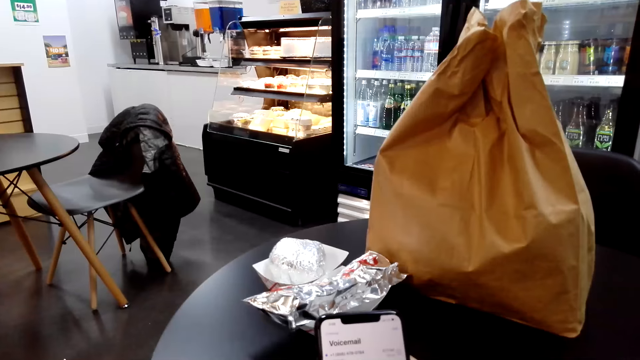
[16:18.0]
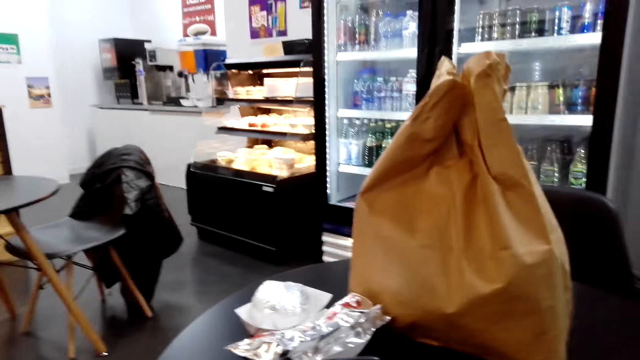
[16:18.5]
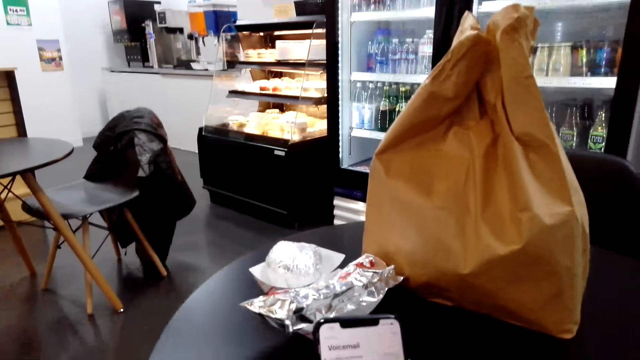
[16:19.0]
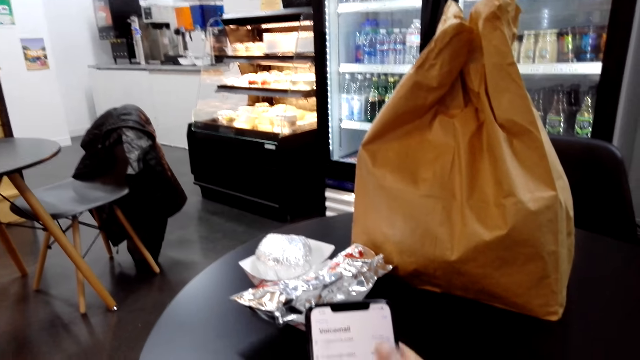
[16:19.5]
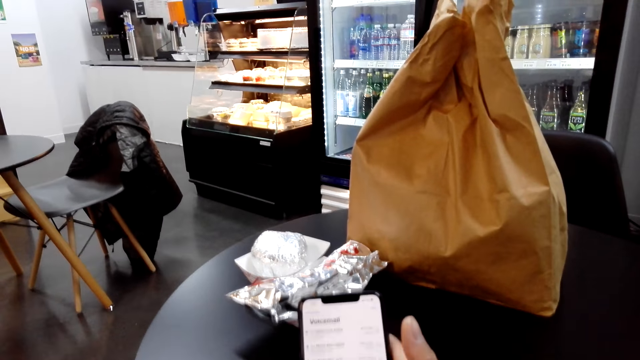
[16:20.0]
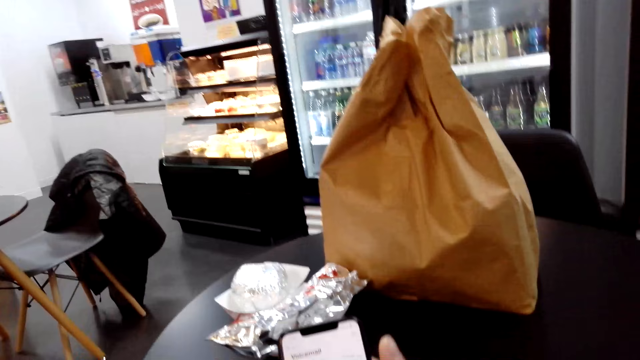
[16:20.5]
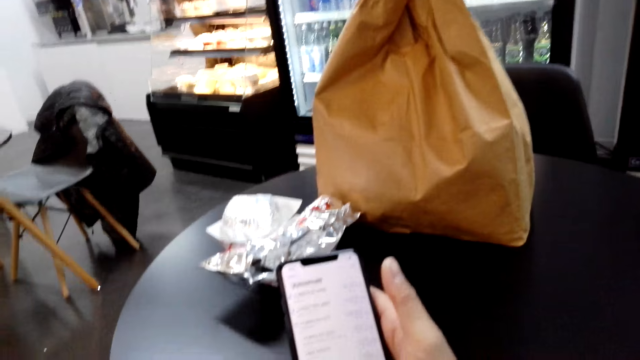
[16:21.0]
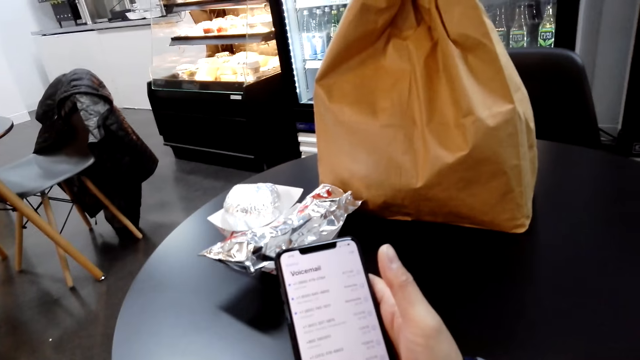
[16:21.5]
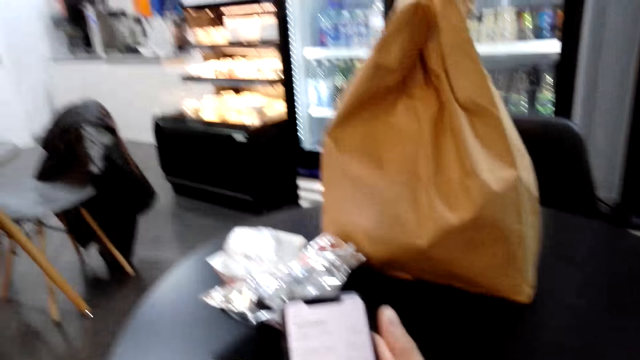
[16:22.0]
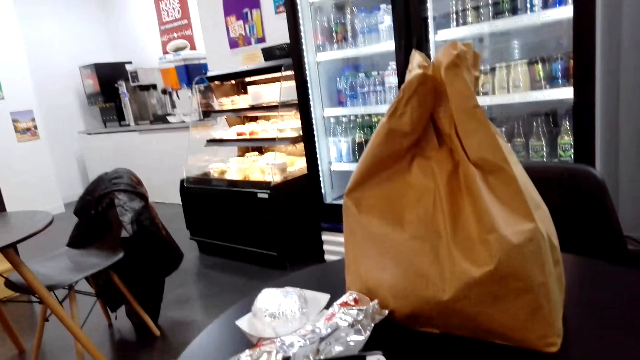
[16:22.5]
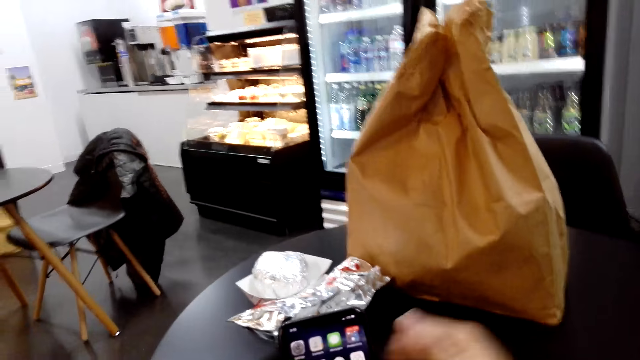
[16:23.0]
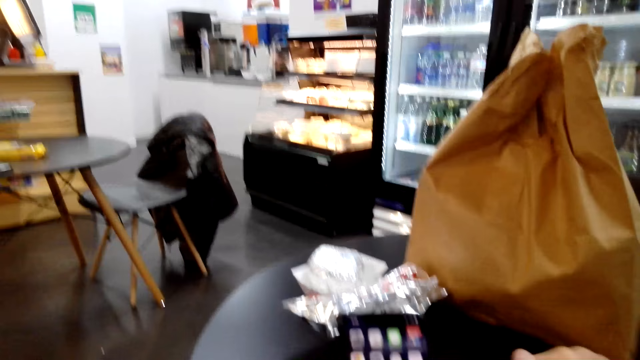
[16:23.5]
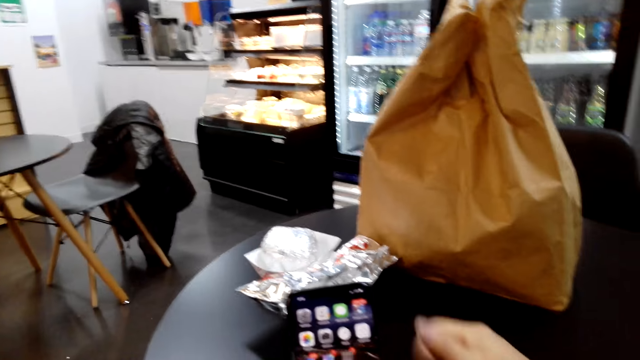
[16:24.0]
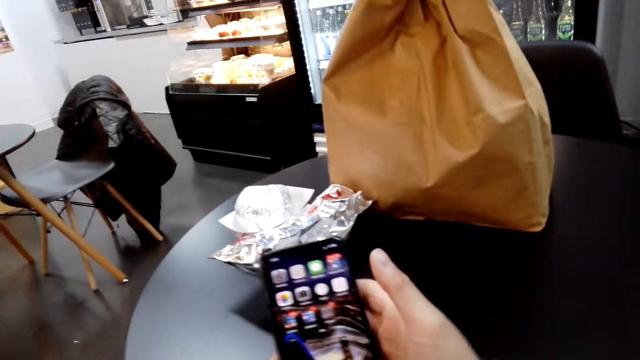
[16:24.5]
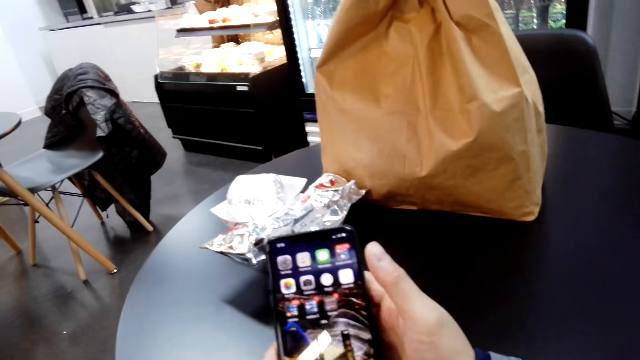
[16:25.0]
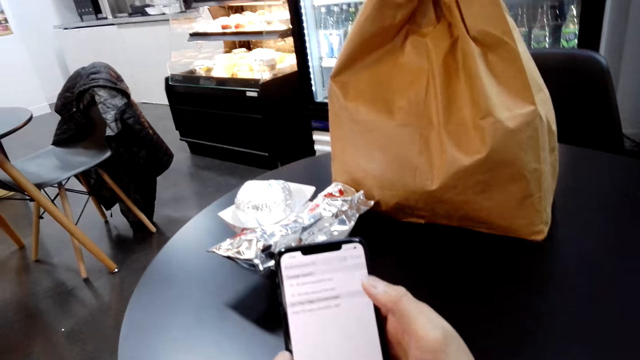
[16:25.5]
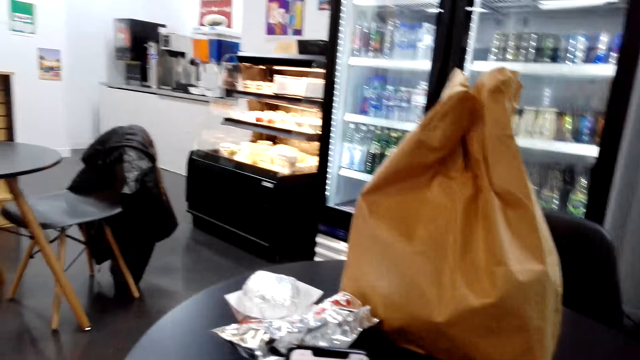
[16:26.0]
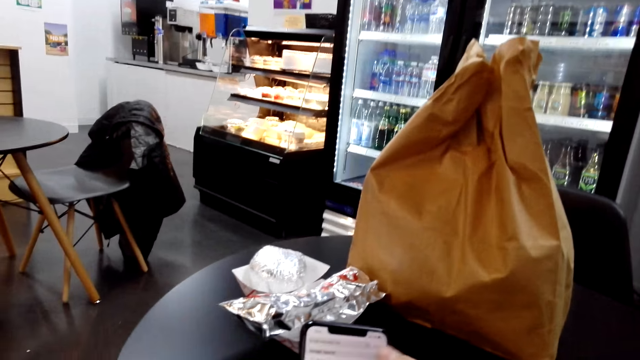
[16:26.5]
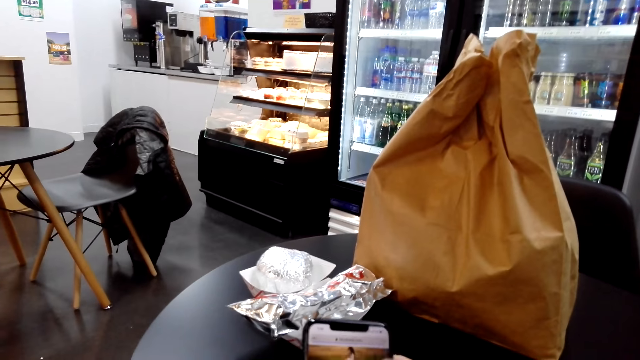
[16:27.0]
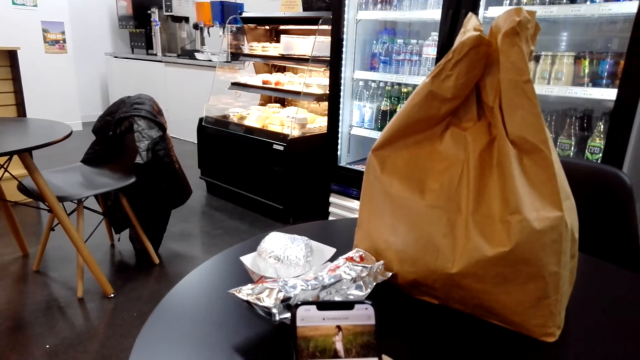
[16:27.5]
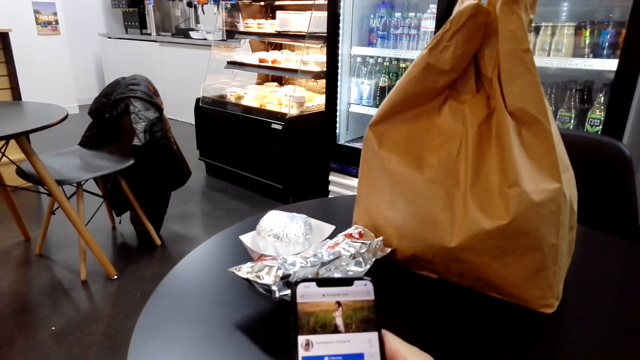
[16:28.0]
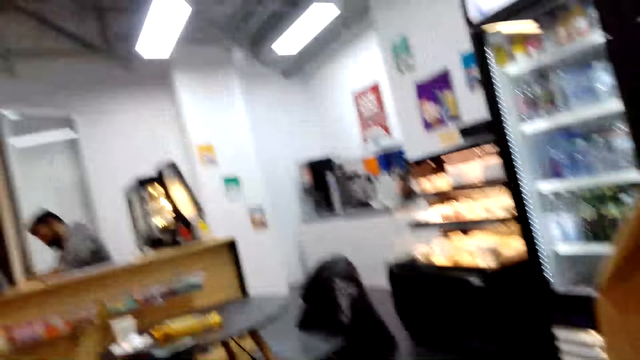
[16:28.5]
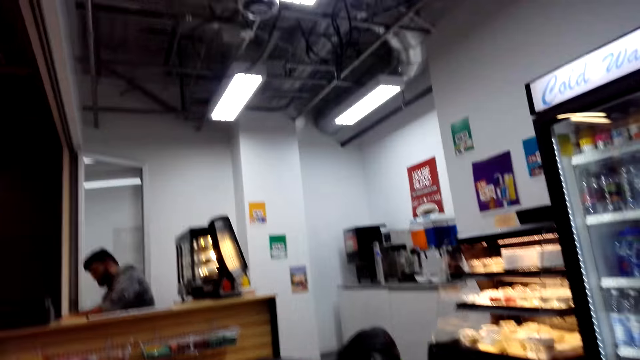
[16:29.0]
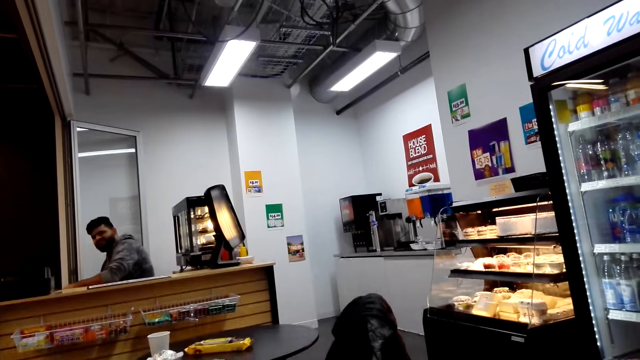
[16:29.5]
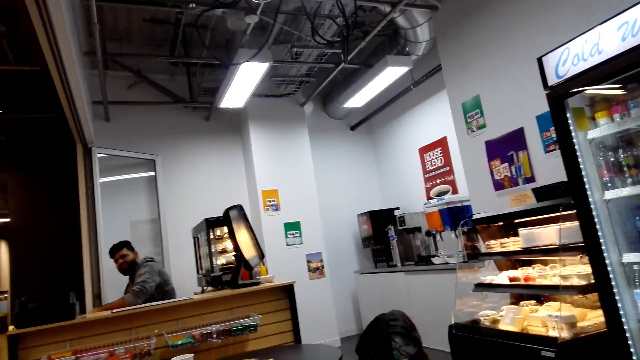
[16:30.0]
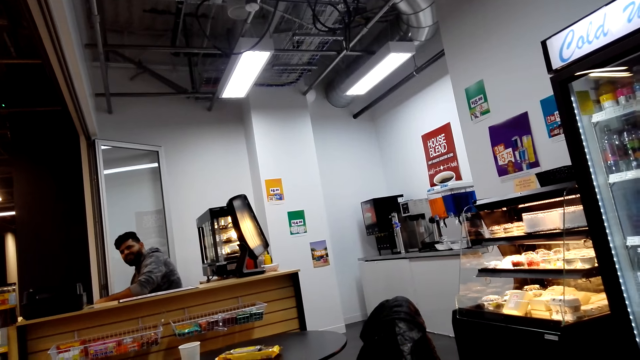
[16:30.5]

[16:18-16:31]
The camera wearer talks while scrolling on the phone. They knock on the table. A man talks. The camera wearer talks while scrolling on the phone.

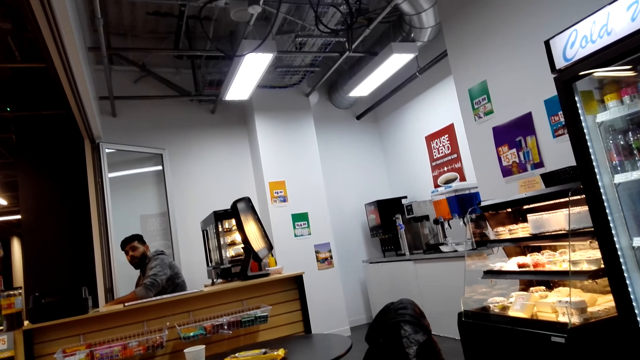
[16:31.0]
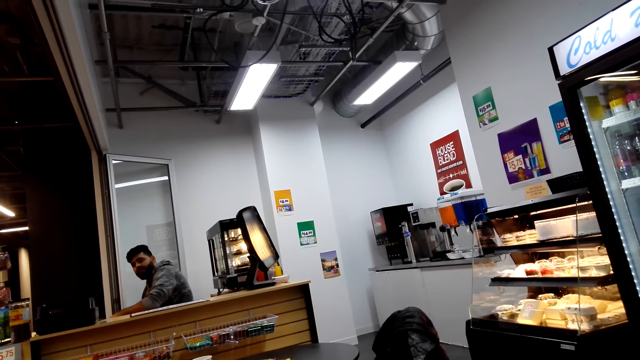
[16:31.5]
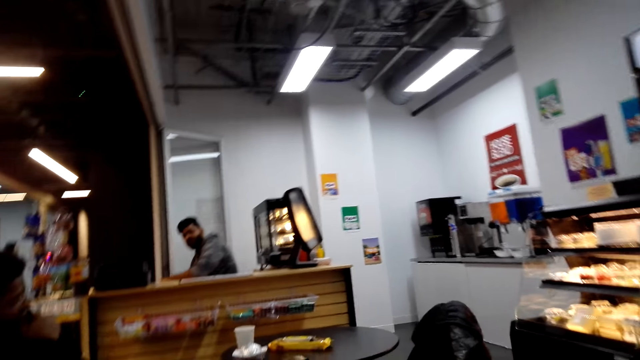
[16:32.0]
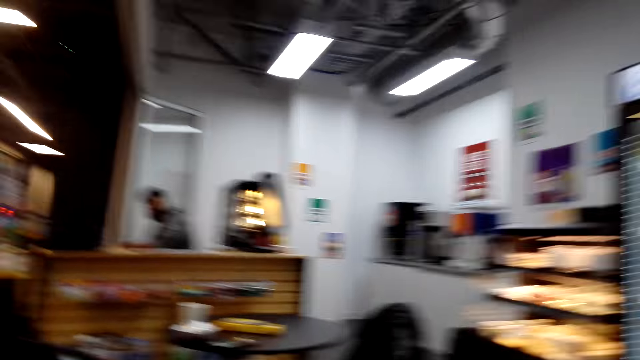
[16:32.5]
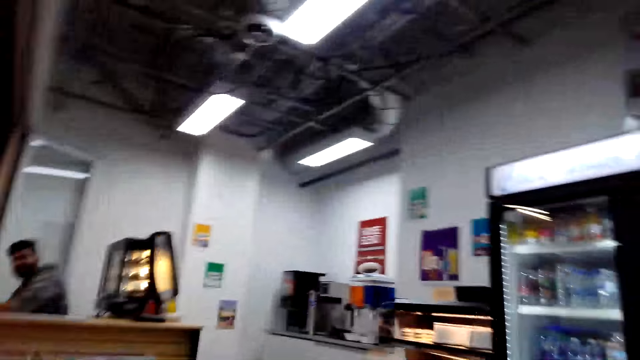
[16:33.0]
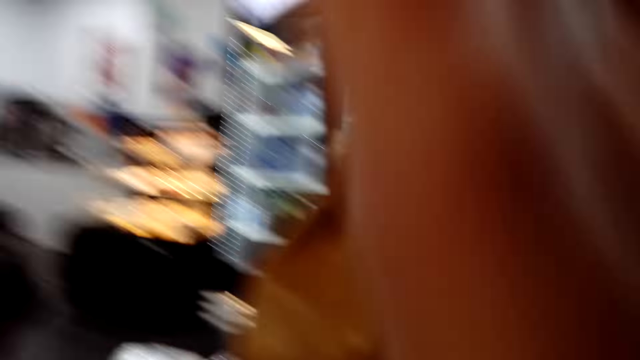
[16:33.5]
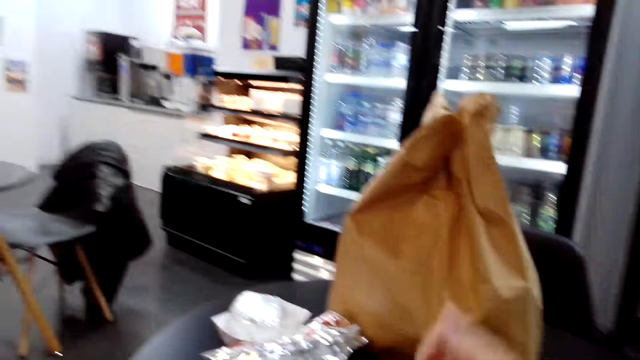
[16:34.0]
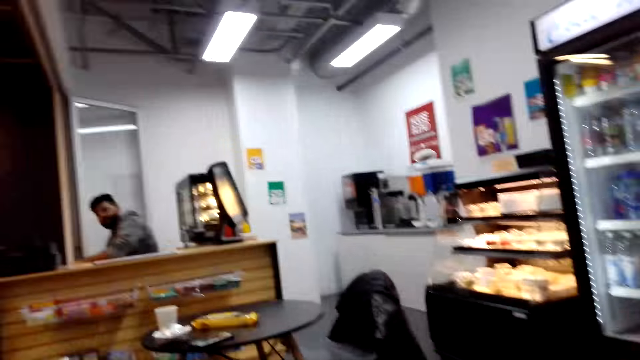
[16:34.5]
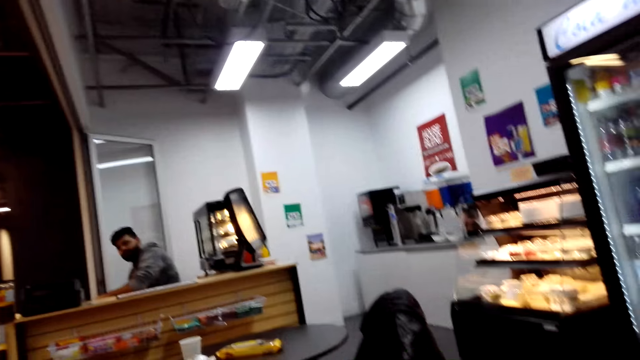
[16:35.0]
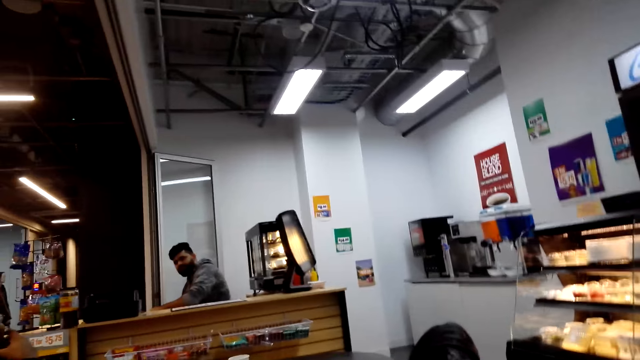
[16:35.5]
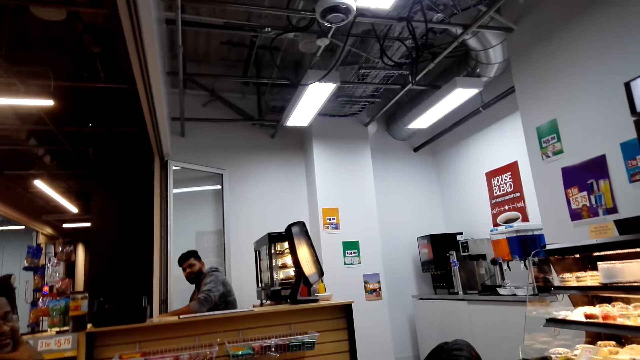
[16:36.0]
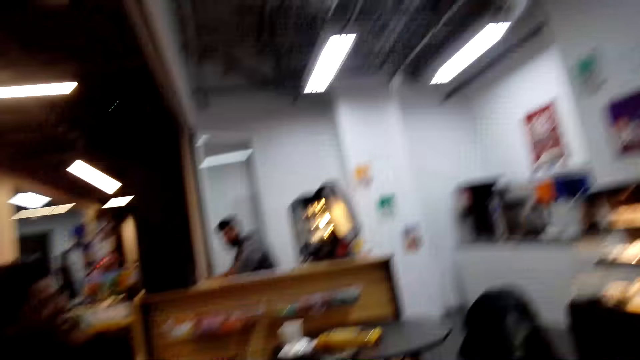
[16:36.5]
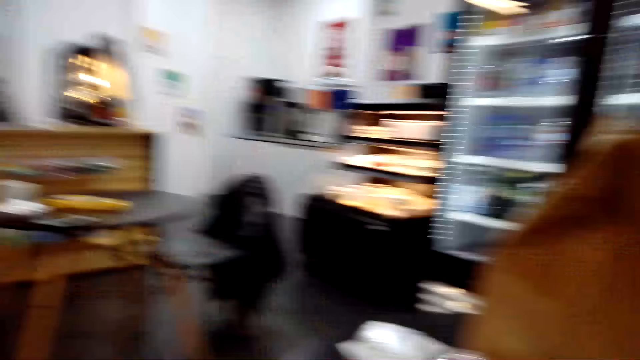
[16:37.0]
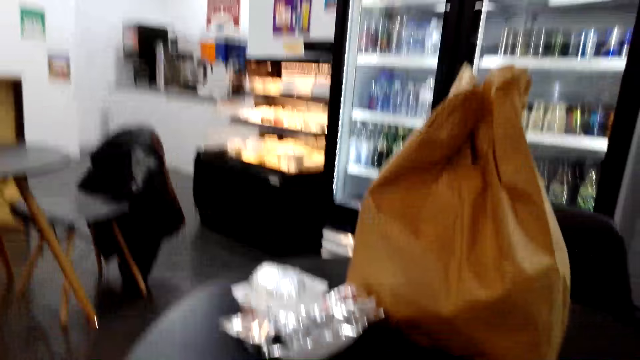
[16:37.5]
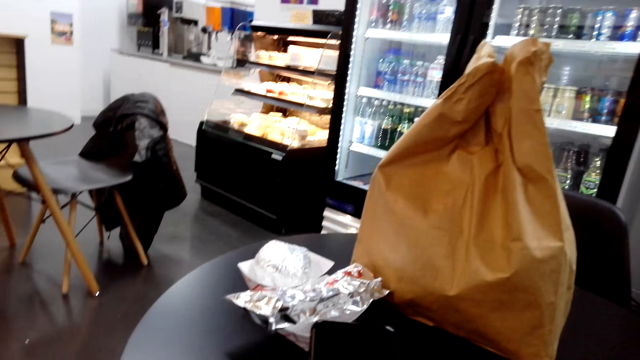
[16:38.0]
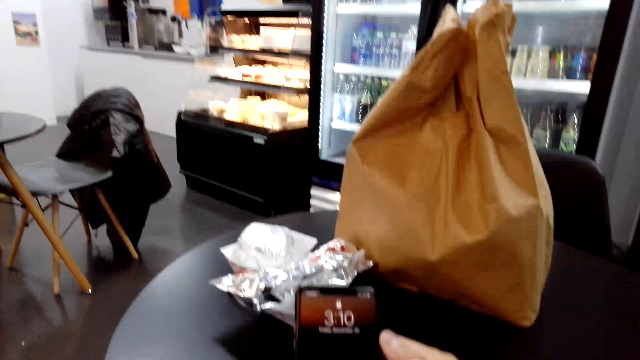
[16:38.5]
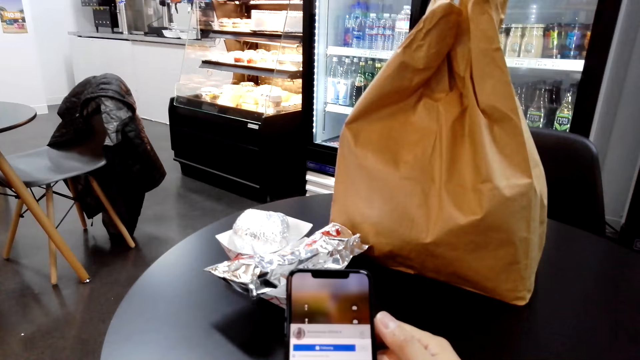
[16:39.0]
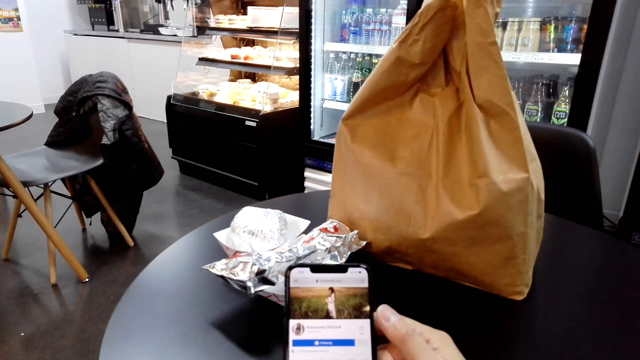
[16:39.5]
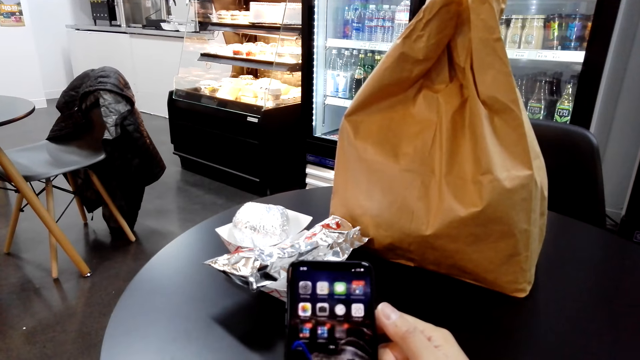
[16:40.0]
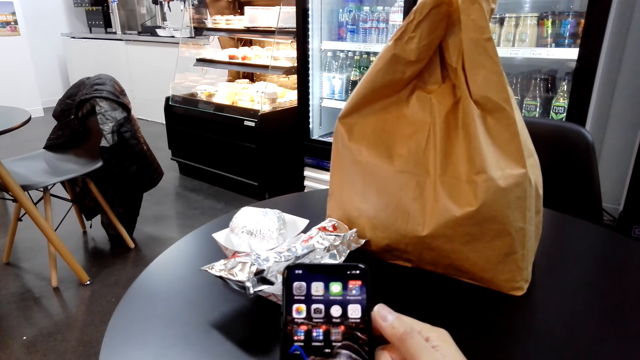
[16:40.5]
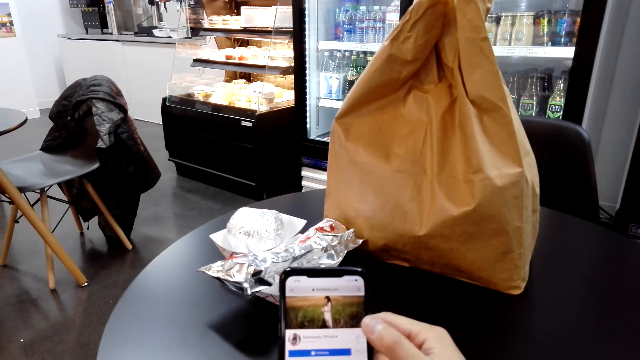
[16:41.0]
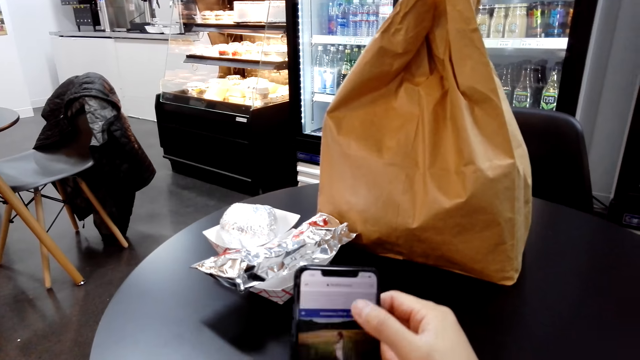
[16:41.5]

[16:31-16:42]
A man talks. The camera wearer talks while scrolling on the phone. Another man talks. The camera wearer continues using the phone.
